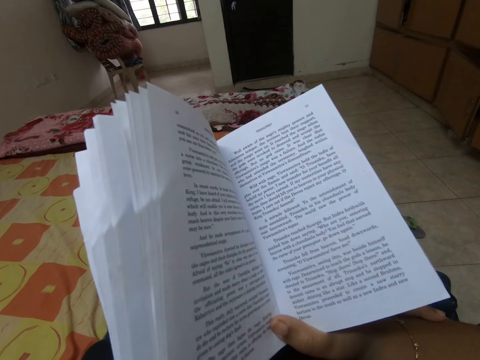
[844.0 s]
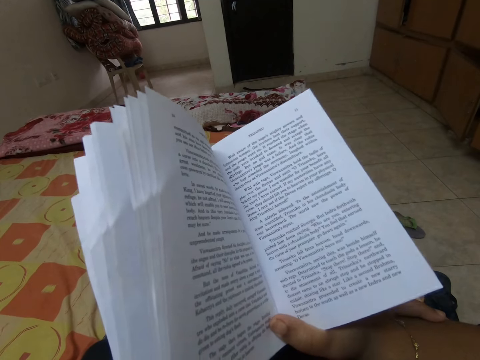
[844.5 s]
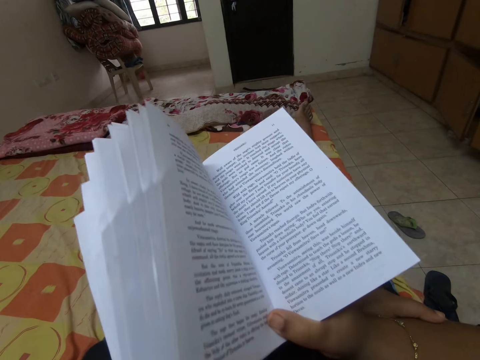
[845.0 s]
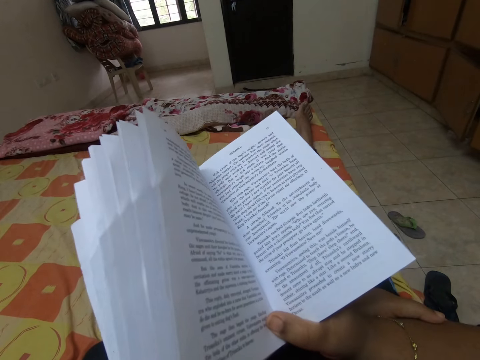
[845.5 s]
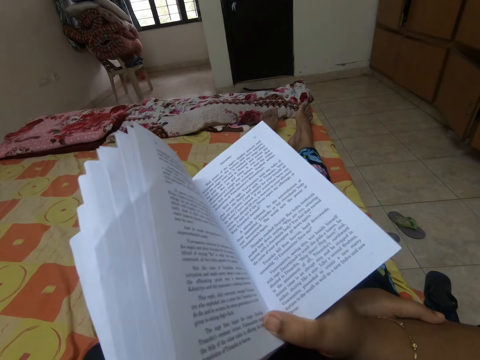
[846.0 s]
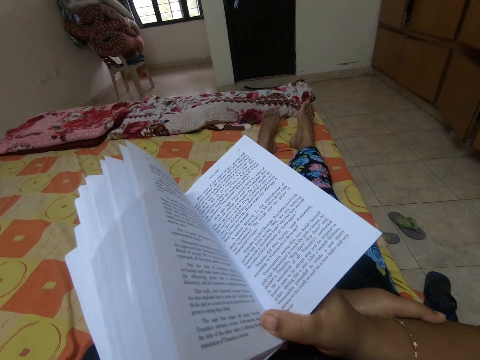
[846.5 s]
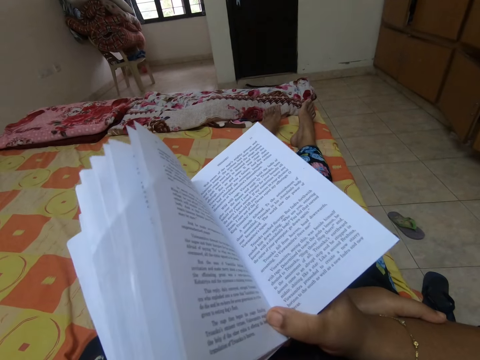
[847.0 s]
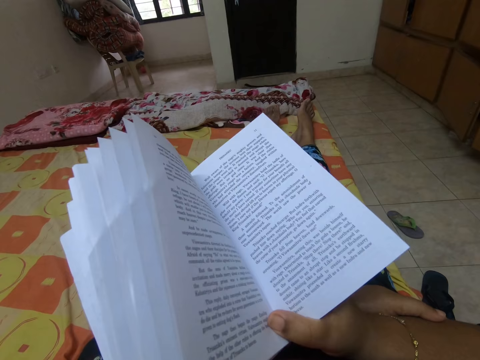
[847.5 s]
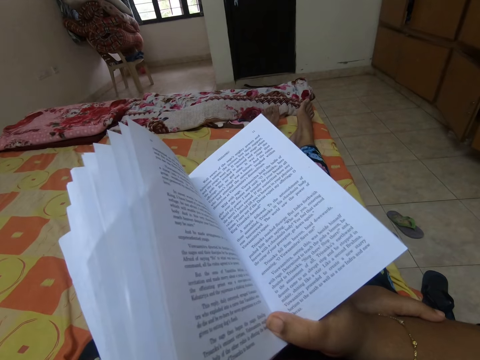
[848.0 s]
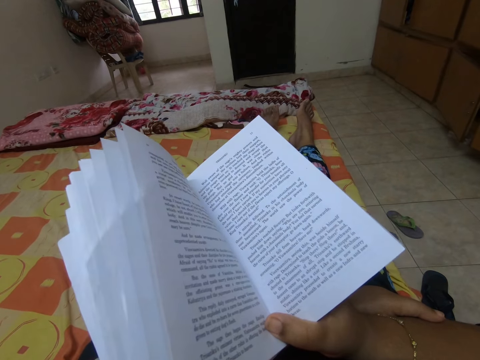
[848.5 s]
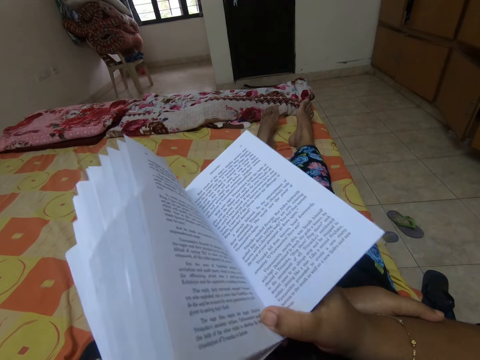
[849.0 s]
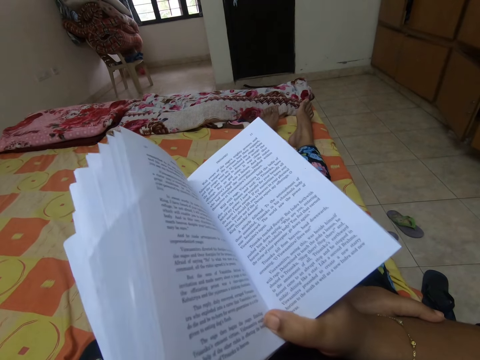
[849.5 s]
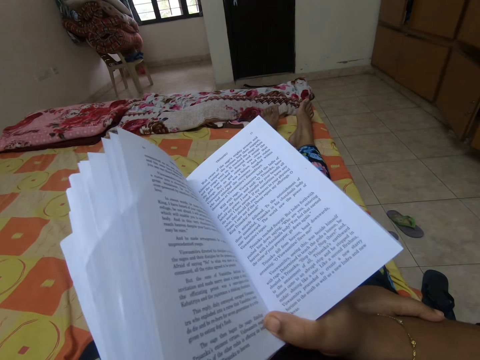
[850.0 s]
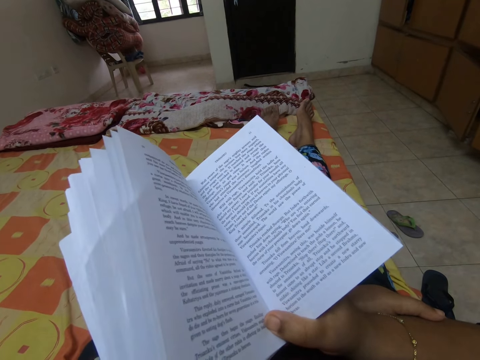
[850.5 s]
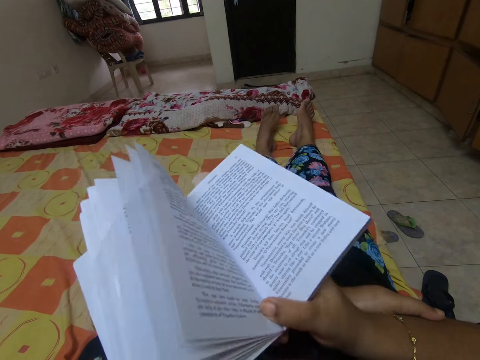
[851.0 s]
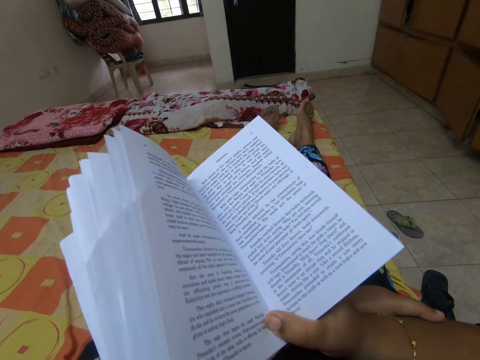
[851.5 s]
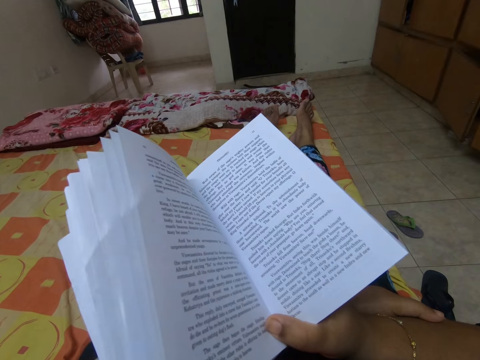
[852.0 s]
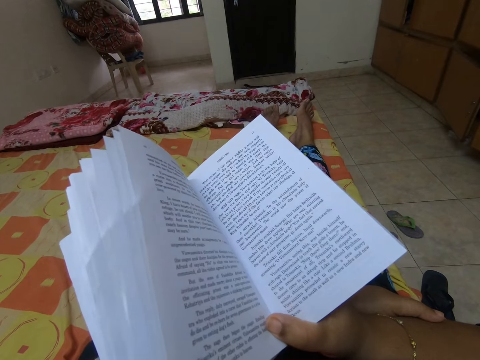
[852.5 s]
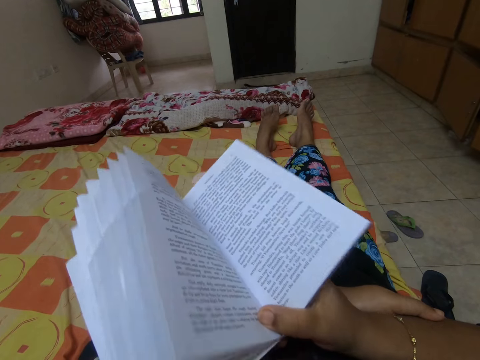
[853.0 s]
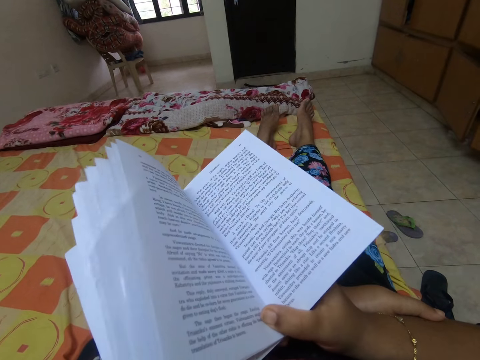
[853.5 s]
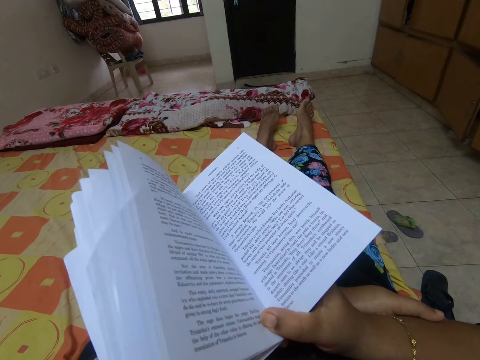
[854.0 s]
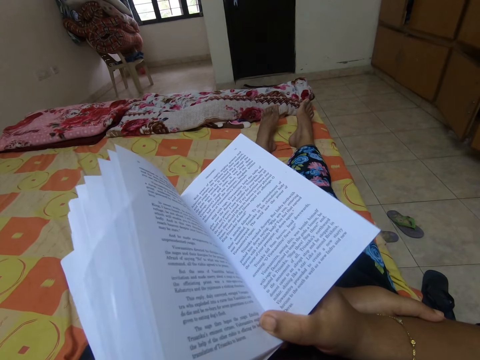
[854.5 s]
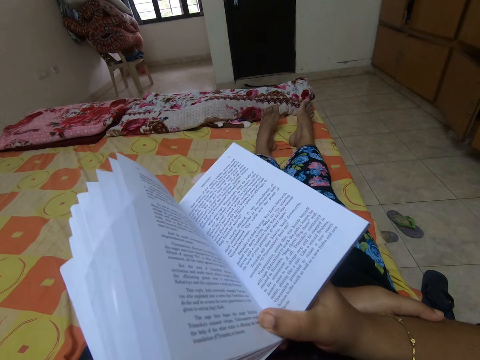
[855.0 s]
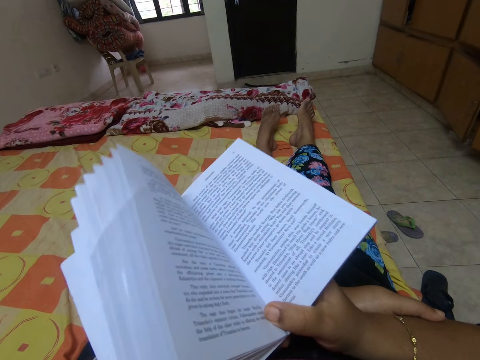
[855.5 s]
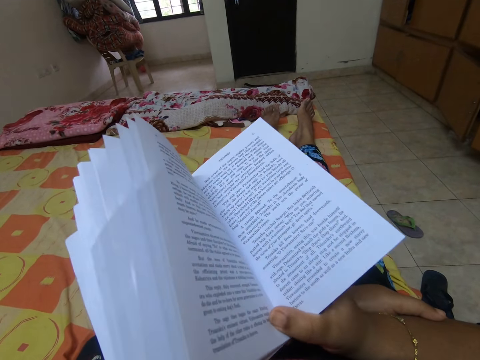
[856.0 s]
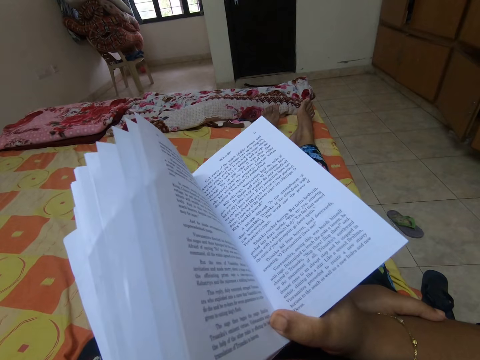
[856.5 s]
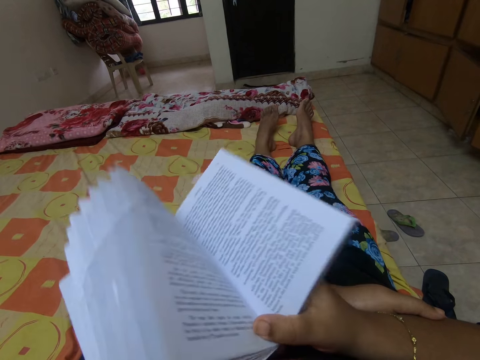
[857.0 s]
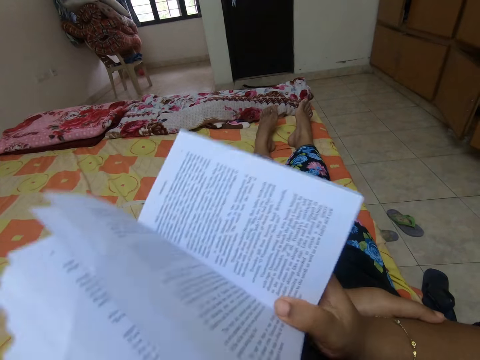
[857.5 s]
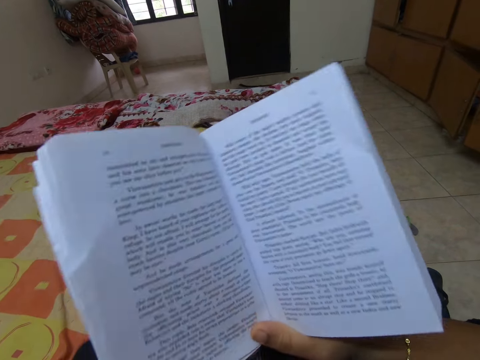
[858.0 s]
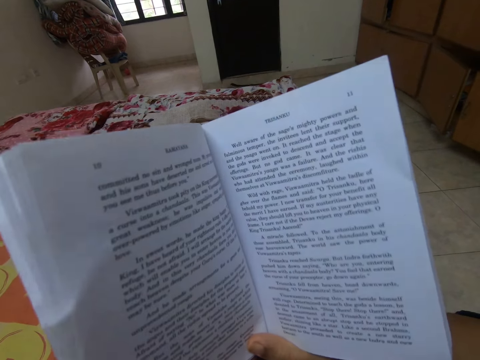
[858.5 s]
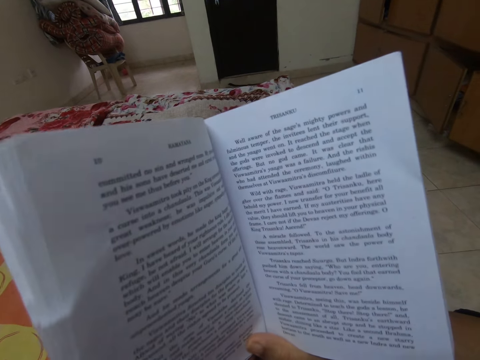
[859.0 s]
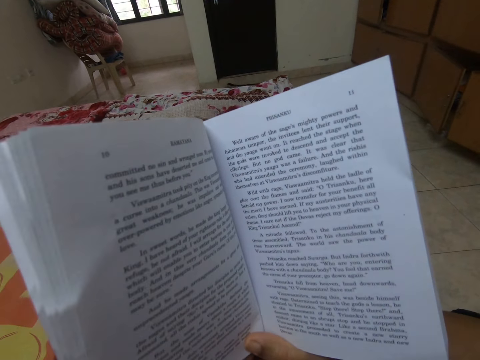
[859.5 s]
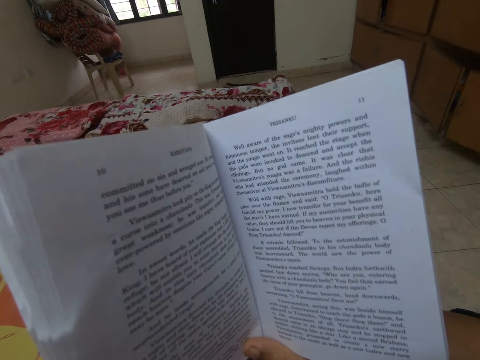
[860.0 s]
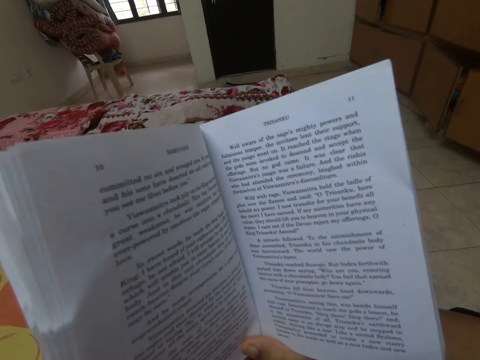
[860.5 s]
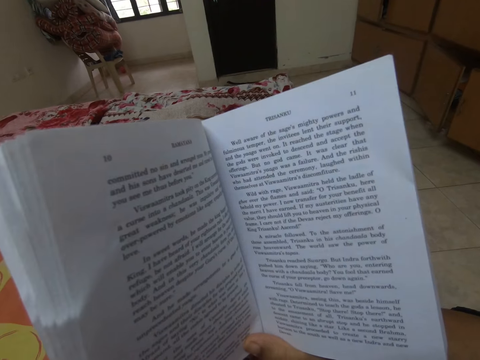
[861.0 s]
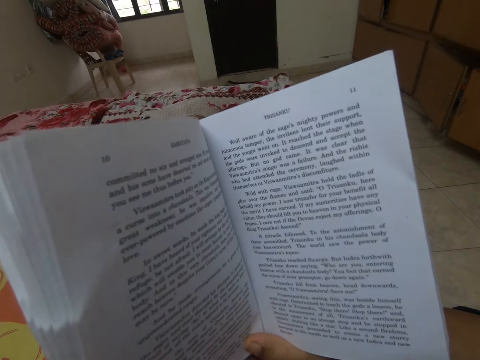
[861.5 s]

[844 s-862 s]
The camera wearer moves a book repeatedly.

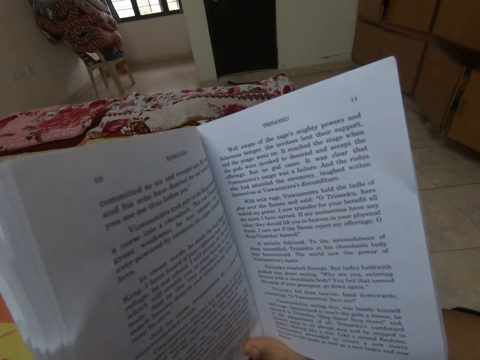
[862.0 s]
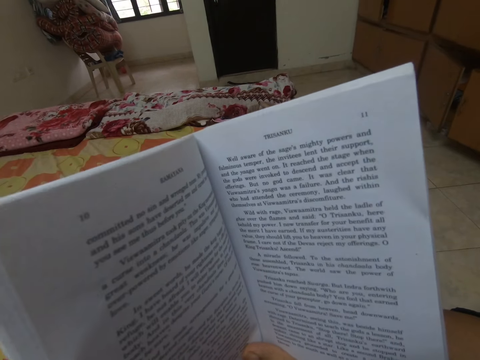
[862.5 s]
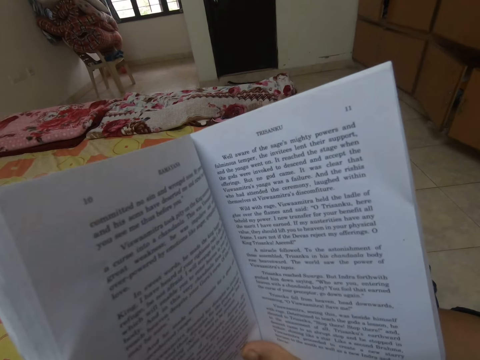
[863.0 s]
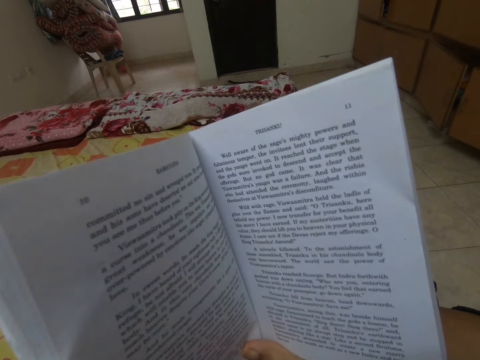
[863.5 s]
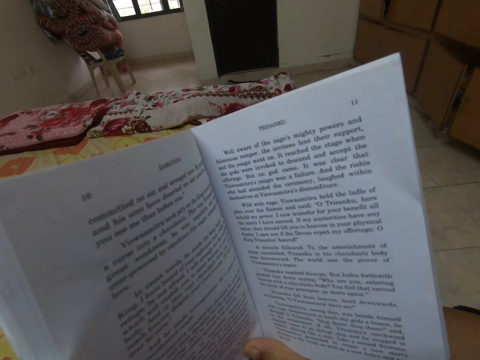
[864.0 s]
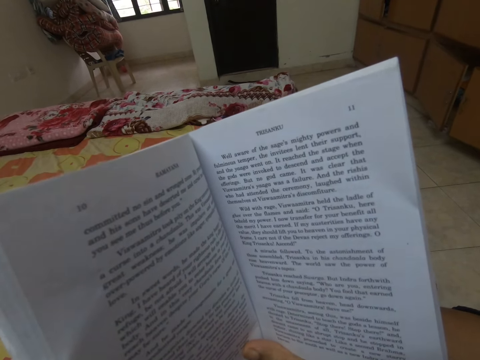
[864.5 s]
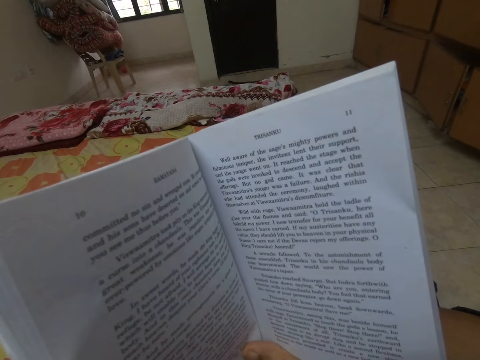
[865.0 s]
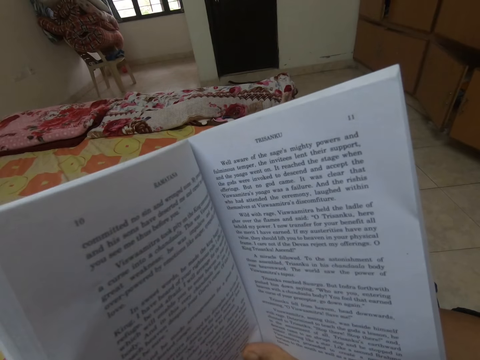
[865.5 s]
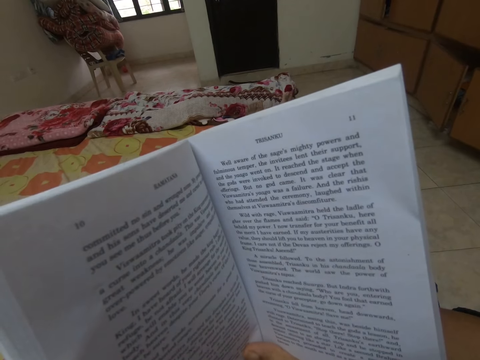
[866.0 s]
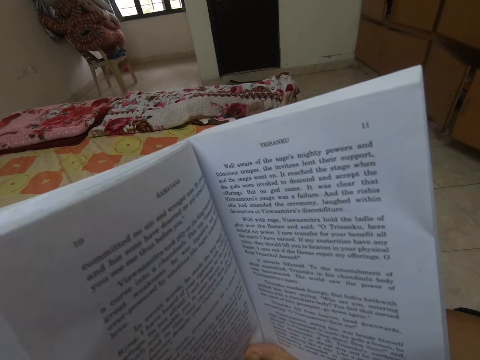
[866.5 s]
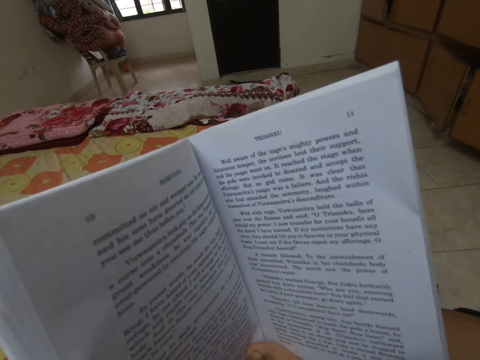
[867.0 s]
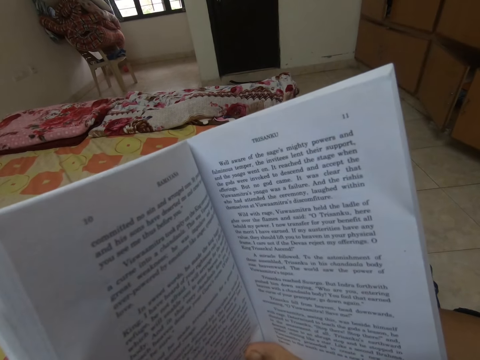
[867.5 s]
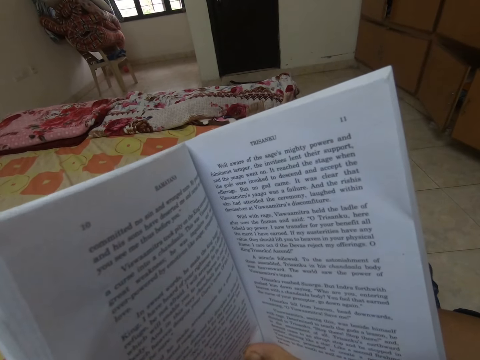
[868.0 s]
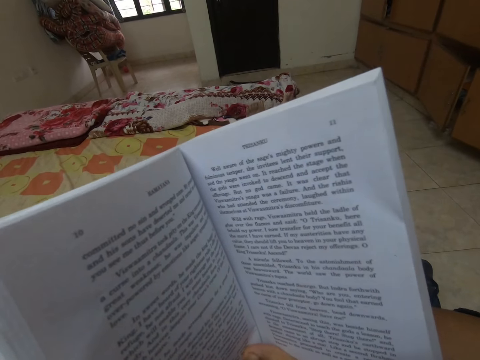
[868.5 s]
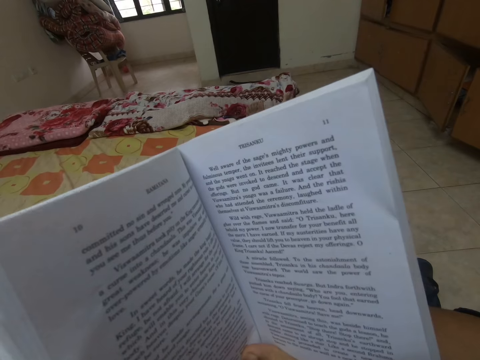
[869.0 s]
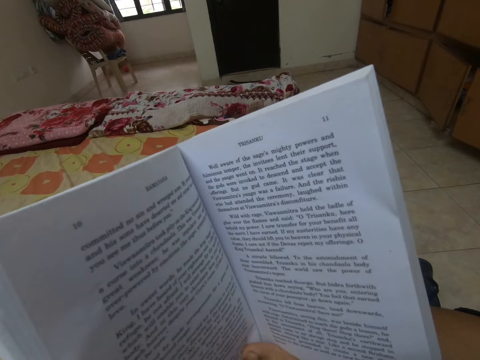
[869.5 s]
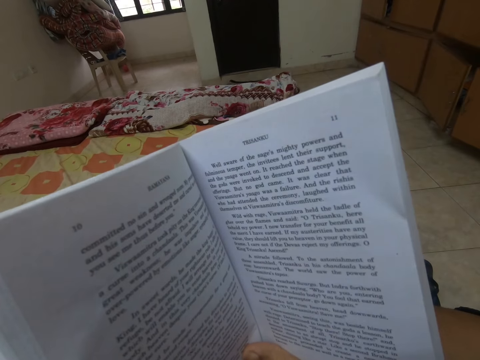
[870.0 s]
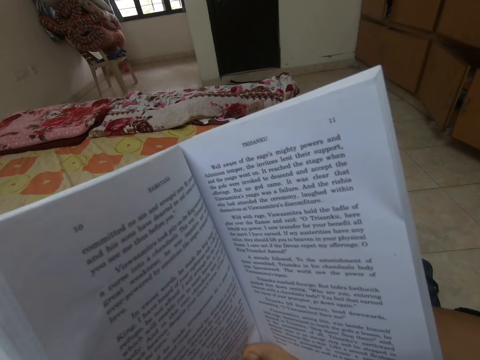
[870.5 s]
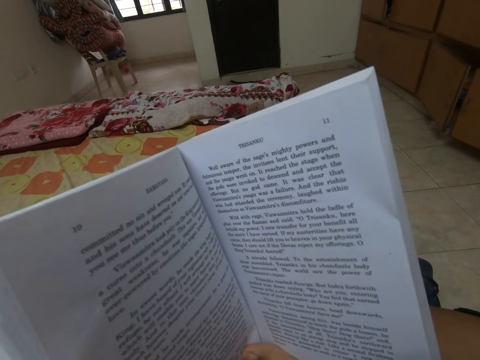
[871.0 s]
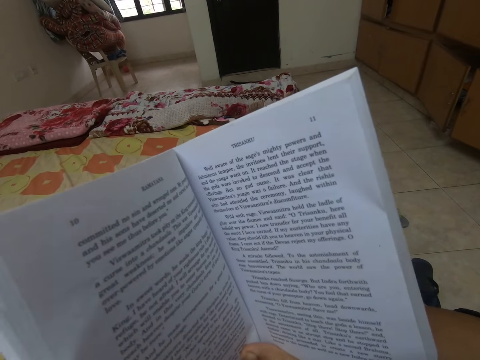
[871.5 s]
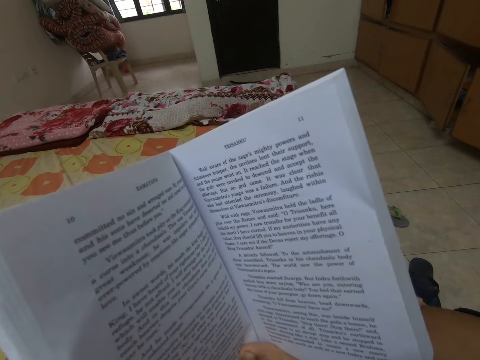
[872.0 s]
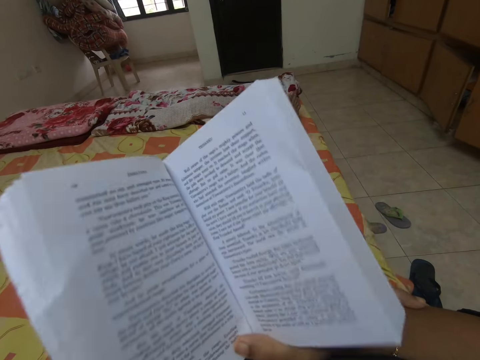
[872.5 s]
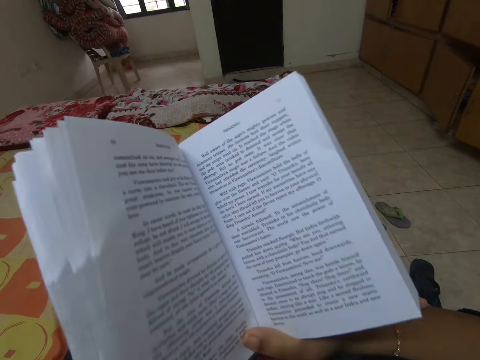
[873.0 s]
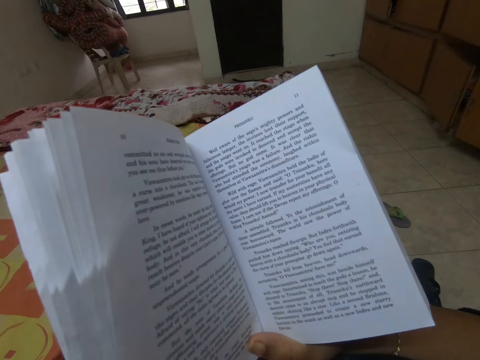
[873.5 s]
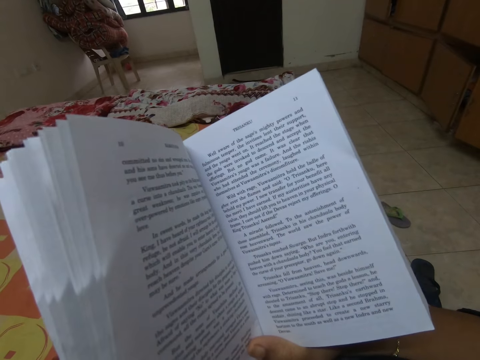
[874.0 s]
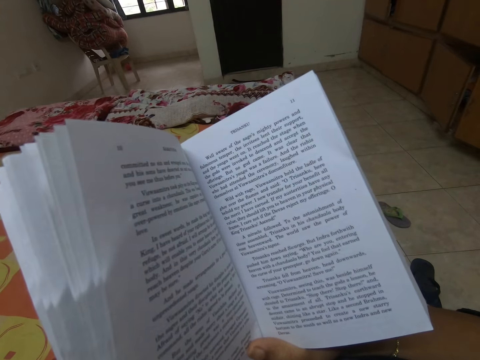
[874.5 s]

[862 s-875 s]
The camera wearer reads a book. They move the book.
